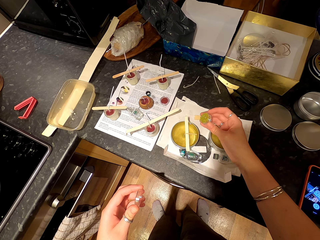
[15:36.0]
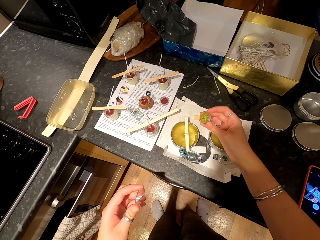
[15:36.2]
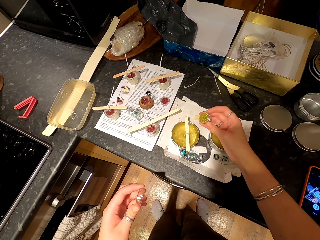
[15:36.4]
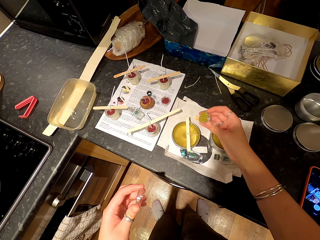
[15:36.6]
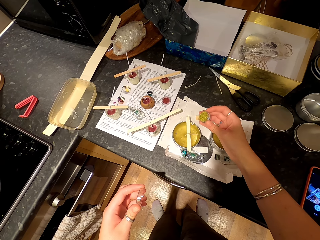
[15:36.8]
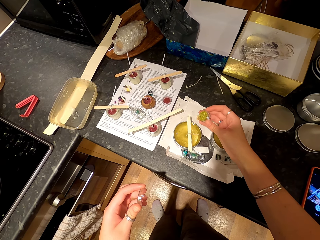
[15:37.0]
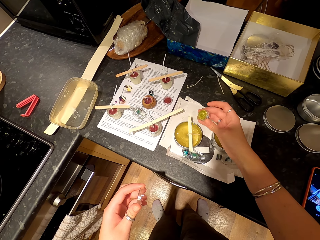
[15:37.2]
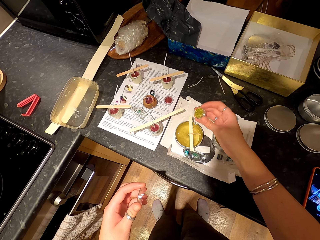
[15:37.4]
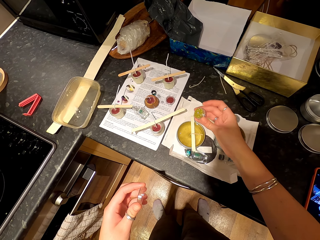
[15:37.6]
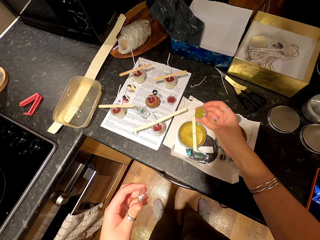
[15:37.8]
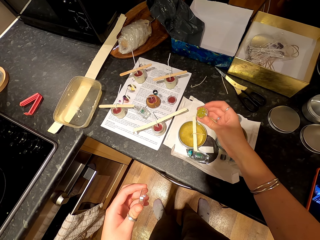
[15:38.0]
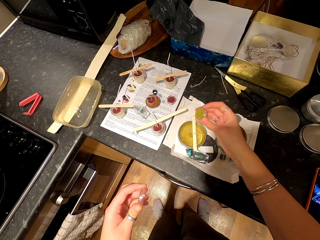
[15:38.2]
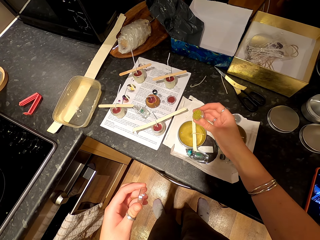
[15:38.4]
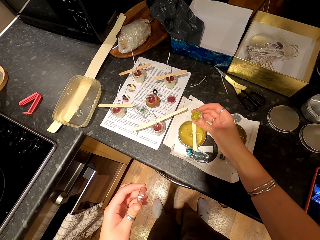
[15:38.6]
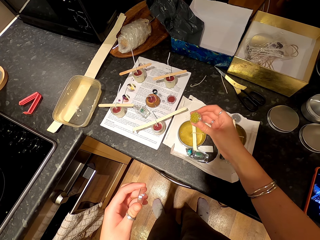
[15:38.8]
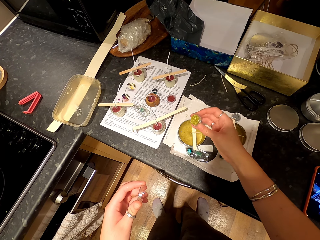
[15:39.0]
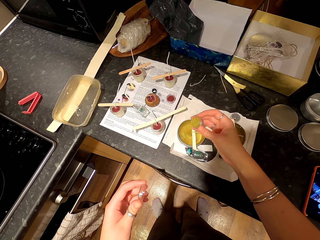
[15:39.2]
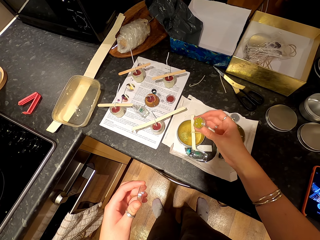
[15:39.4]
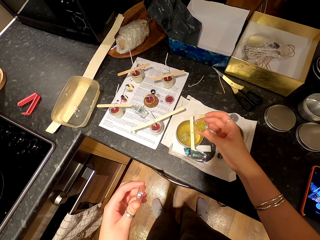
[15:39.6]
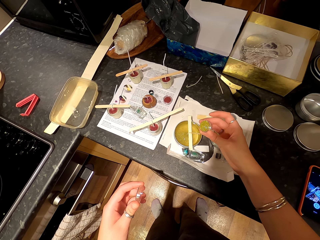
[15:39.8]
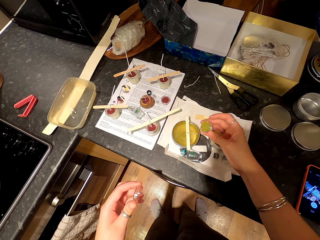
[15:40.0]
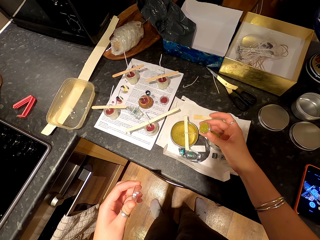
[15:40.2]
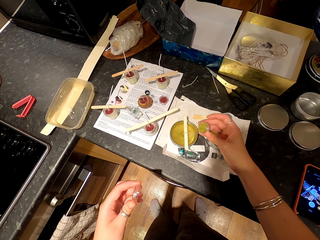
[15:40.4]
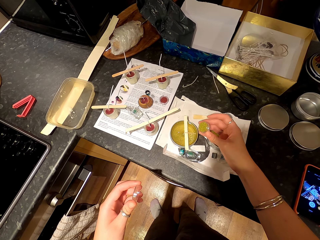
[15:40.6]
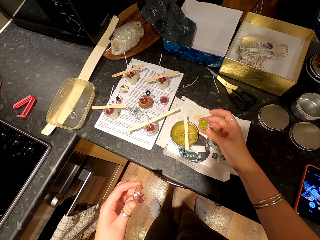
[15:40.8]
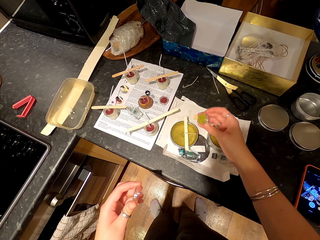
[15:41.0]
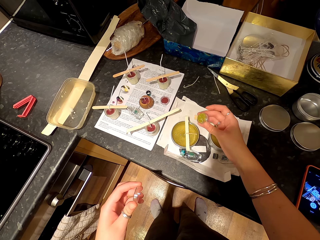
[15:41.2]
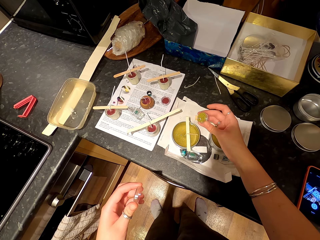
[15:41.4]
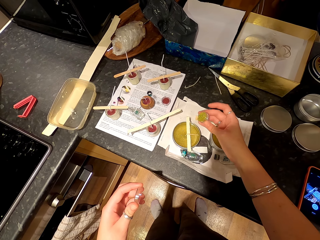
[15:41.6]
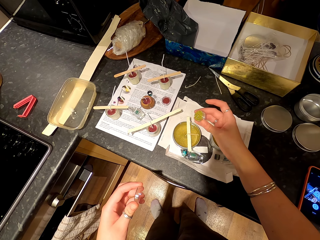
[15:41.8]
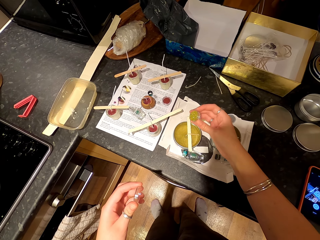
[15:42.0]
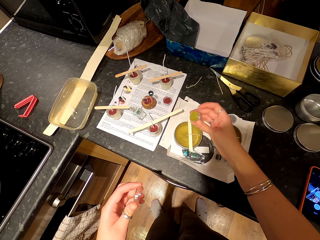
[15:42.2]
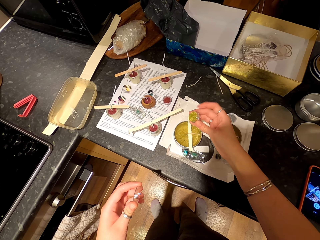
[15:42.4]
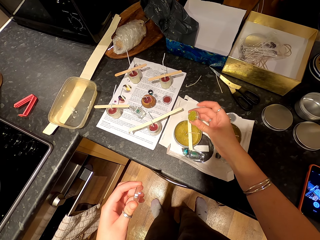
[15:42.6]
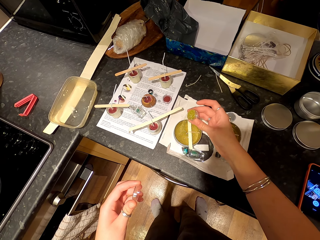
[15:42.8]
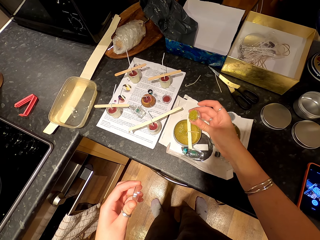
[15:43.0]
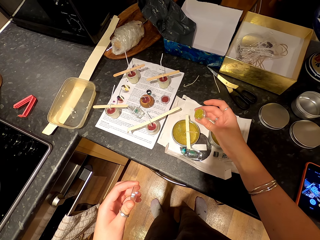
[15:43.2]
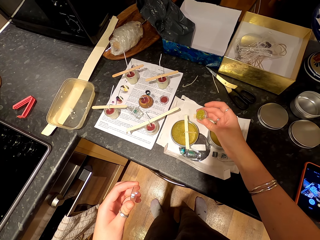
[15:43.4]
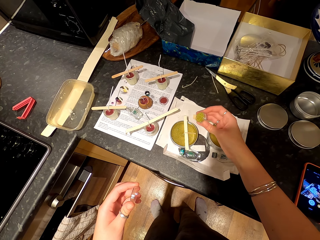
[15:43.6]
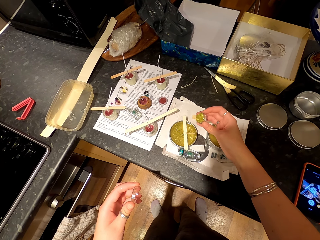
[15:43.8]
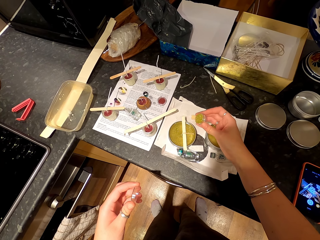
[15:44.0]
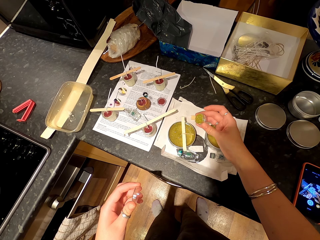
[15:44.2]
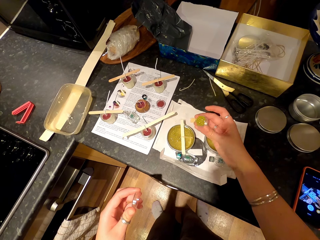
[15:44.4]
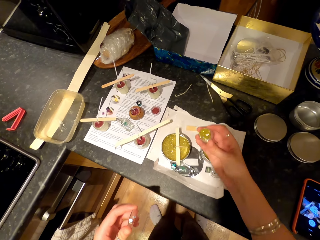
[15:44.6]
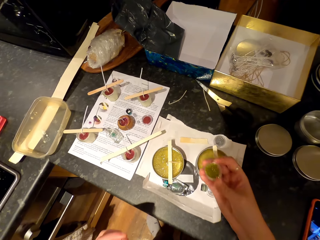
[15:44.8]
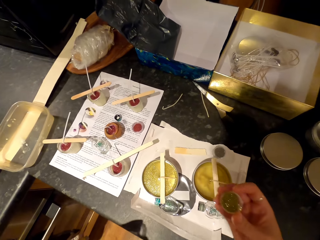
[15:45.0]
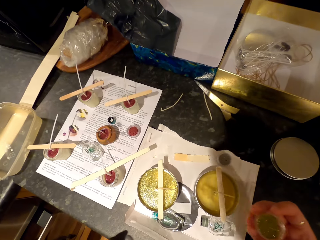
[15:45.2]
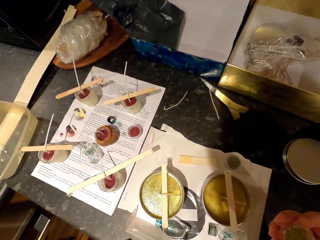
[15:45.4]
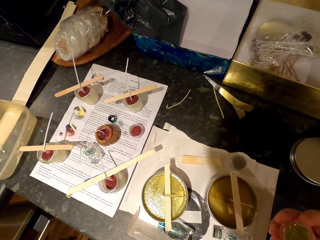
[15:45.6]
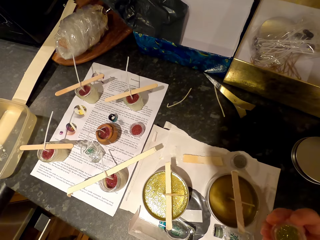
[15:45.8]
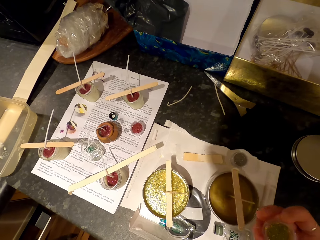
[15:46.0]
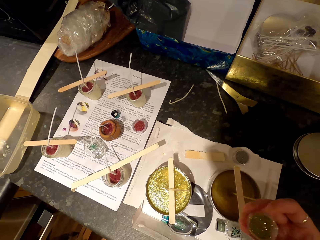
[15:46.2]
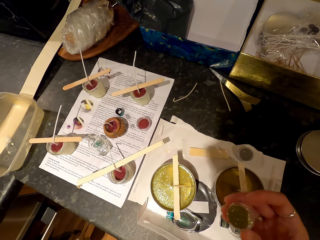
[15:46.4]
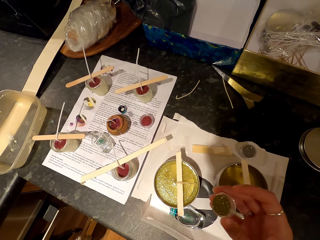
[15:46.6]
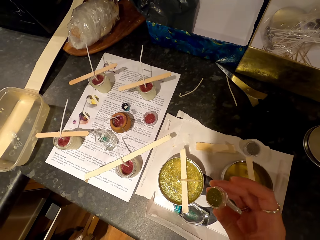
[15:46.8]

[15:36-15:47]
The camera wearer looks around.

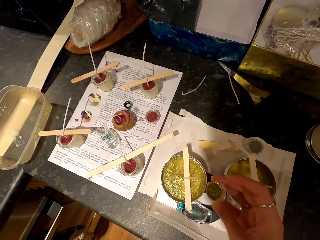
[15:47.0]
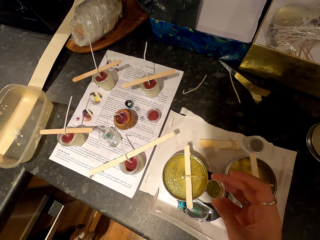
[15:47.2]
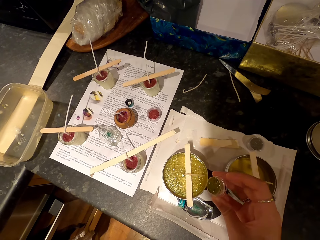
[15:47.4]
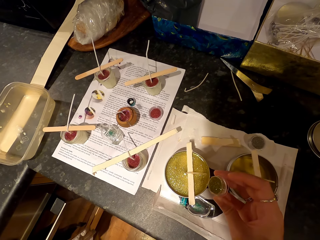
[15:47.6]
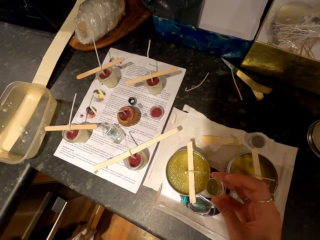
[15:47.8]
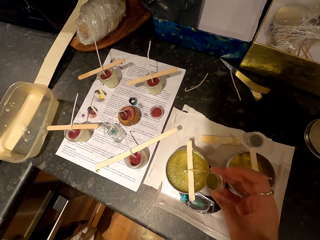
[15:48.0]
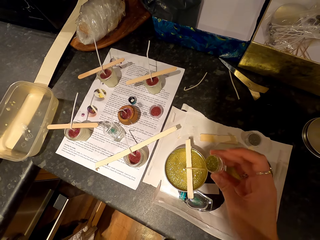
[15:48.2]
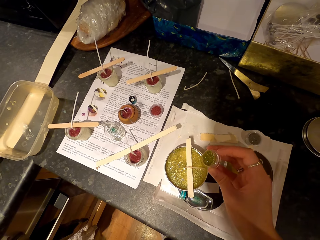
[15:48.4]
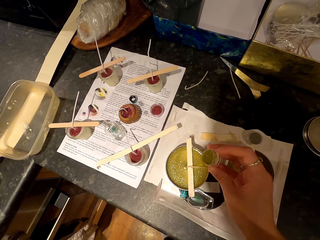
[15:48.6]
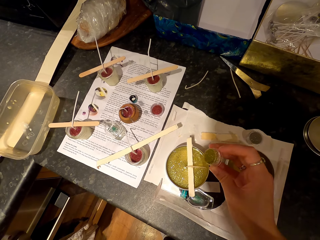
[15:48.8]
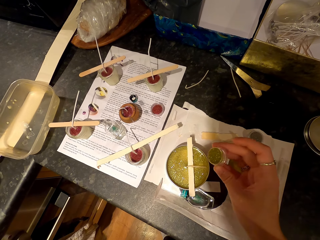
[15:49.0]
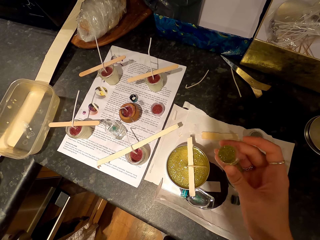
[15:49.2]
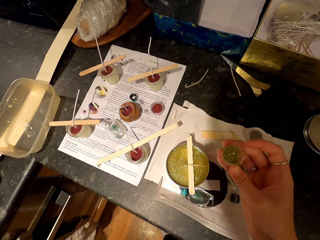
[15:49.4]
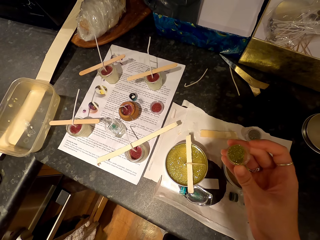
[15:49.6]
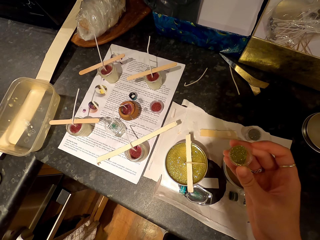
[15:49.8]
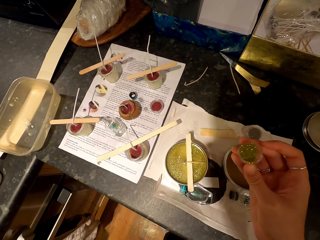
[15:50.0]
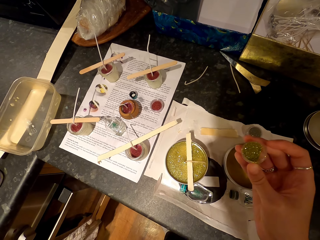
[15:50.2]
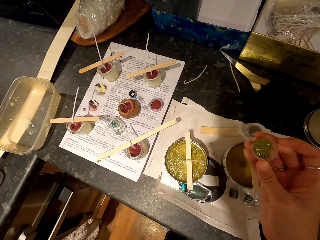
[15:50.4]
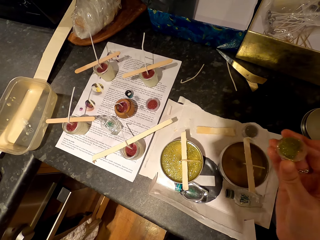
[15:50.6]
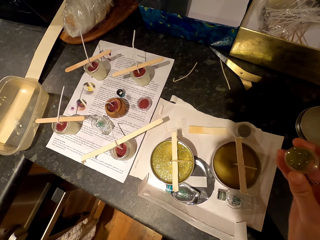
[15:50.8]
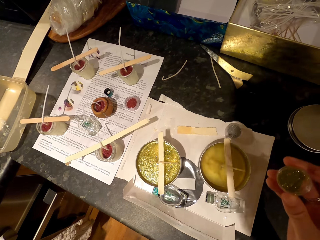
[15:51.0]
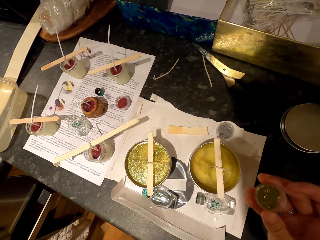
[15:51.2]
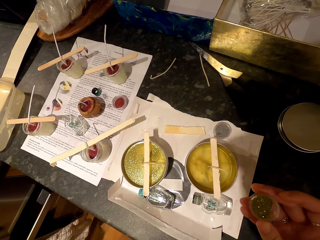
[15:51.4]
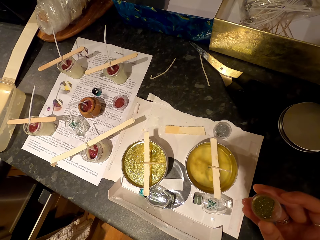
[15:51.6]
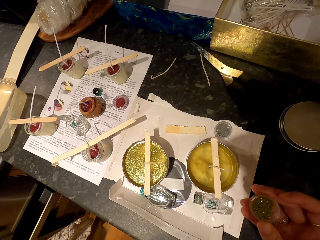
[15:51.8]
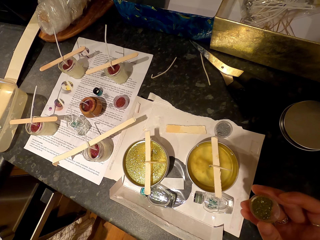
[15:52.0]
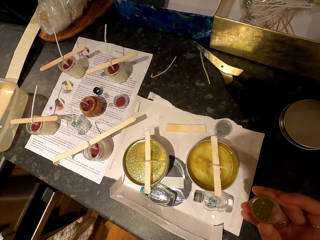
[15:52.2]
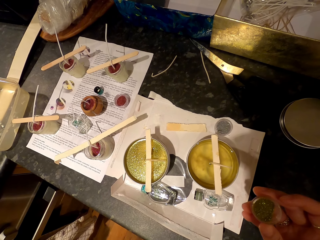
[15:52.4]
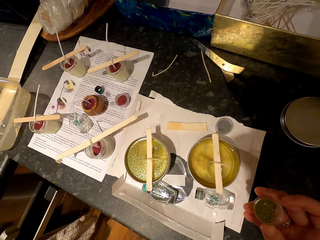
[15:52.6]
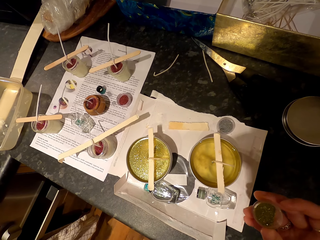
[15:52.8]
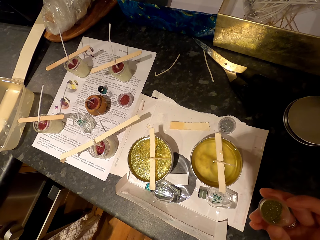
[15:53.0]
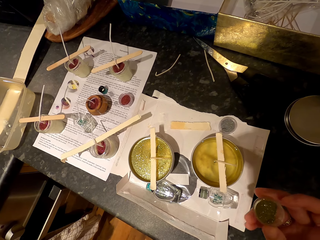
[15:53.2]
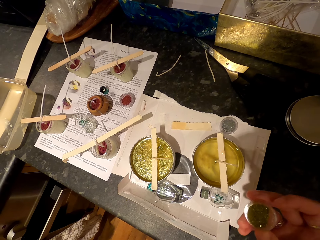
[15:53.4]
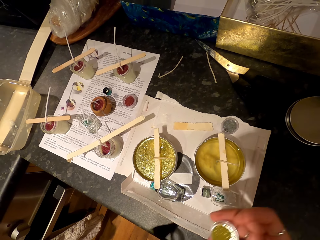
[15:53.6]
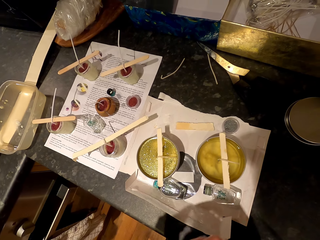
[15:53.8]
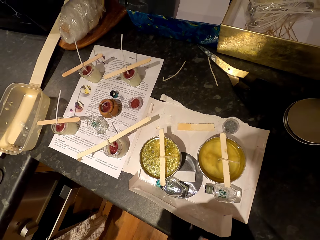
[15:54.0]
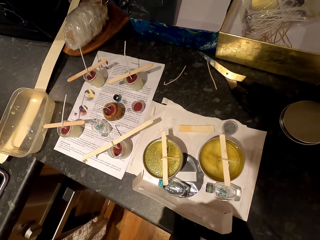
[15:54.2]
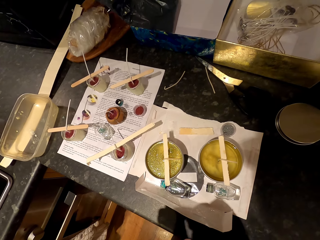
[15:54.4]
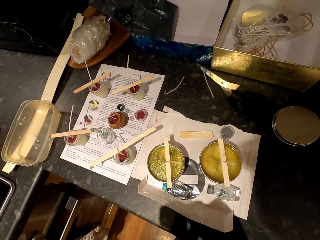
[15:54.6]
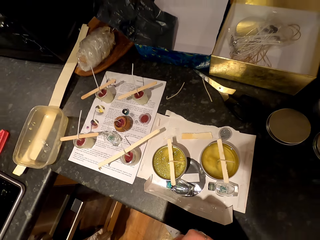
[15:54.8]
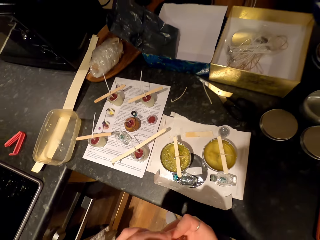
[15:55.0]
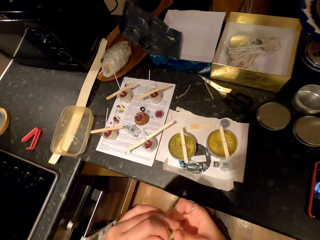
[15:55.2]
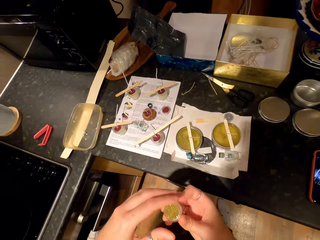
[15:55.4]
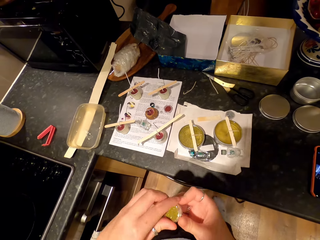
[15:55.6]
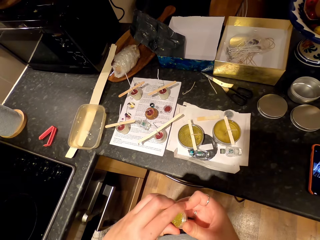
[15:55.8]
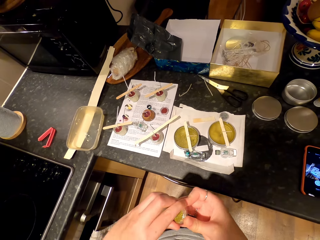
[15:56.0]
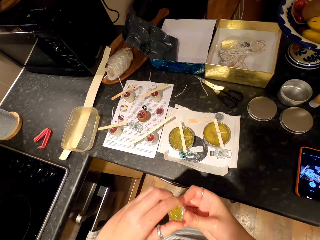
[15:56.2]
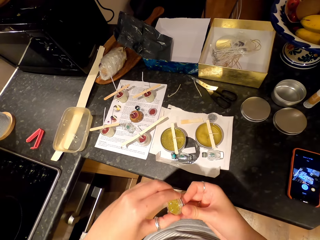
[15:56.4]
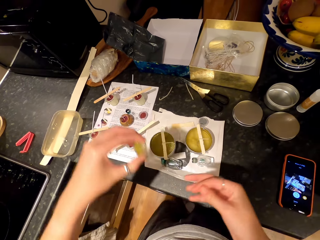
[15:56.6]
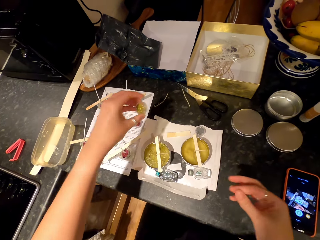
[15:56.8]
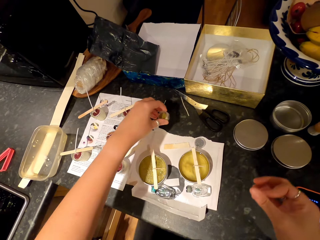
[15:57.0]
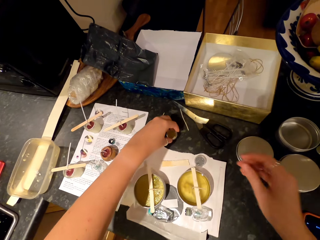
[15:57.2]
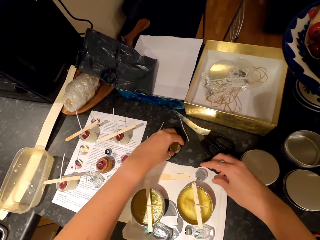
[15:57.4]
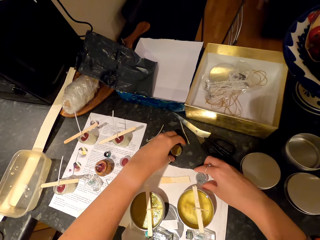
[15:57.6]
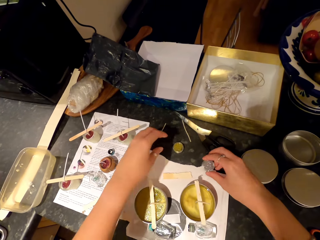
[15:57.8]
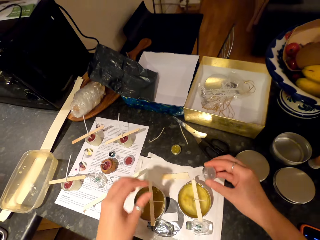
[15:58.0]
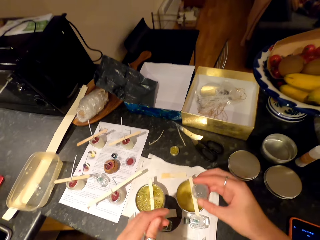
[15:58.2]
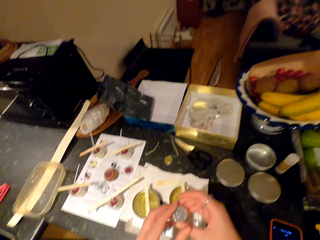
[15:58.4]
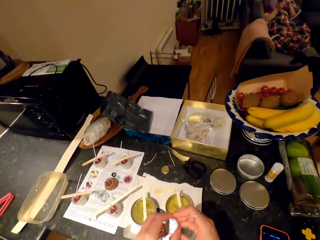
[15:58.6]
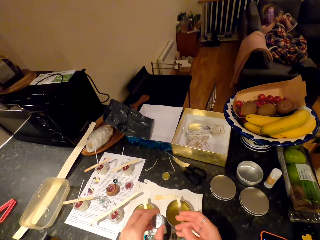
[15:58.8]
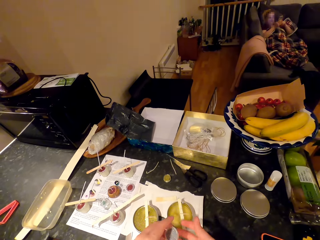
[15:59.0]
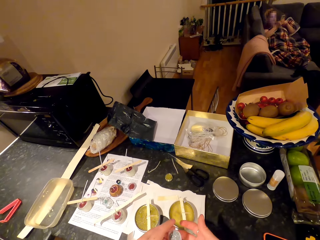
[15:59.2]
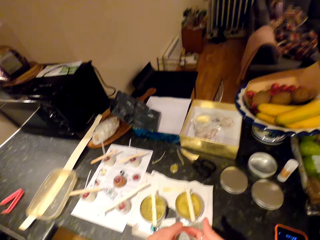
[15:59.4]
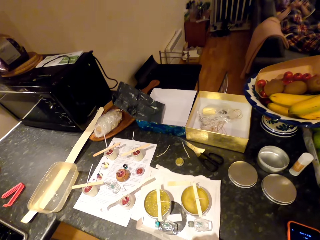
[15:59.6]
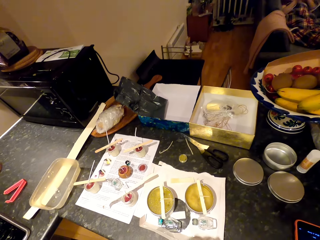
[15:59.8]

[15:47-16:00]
The camera wearer puts something in the candle container. They look around. They look at the glitters. They close the tin. They put the tin down on the countertop. They pick up a tin or container with silver glitters on the countertop. A woman relaxes on the couch. The camera wearer picks up the container with the other hand. They hit the container with hand.
